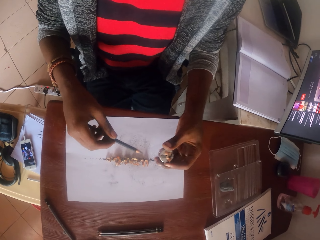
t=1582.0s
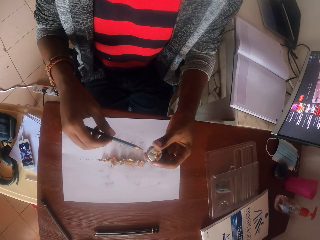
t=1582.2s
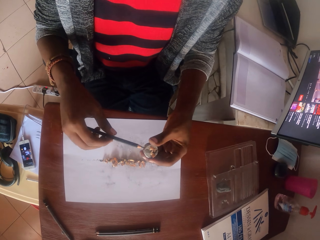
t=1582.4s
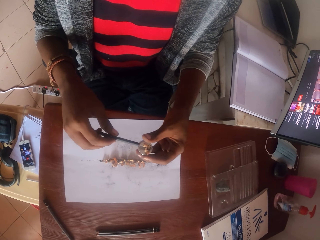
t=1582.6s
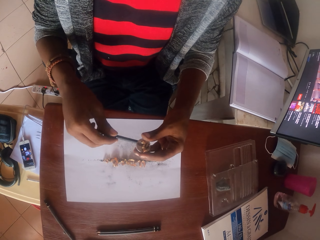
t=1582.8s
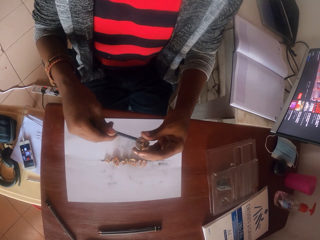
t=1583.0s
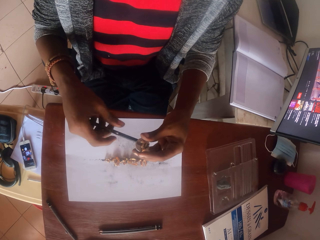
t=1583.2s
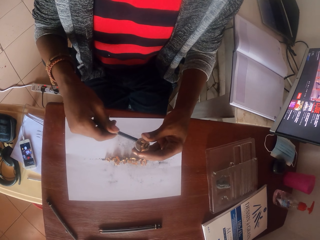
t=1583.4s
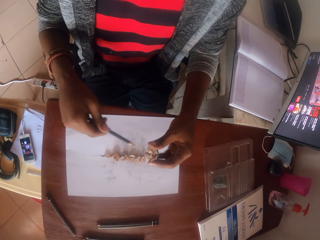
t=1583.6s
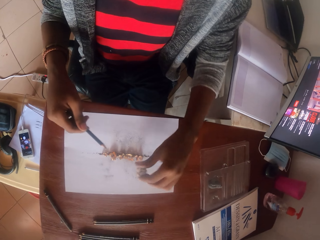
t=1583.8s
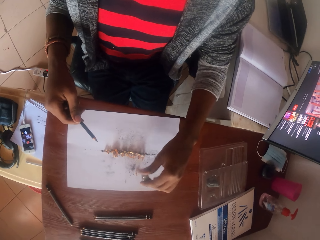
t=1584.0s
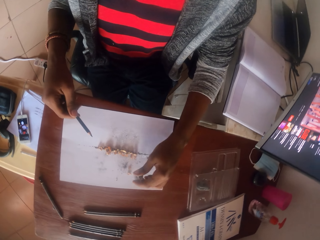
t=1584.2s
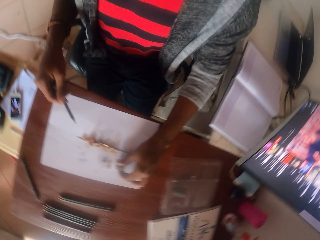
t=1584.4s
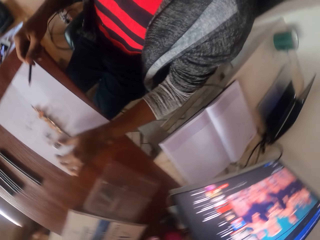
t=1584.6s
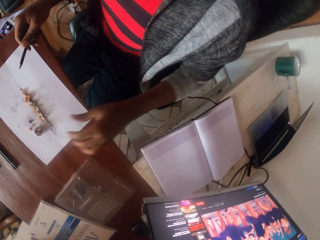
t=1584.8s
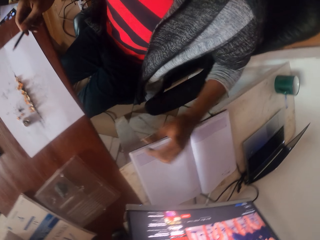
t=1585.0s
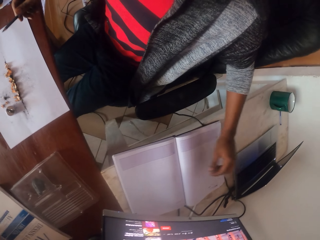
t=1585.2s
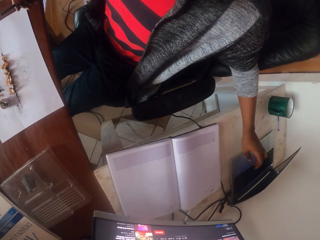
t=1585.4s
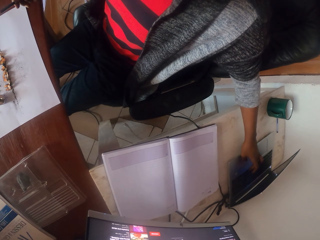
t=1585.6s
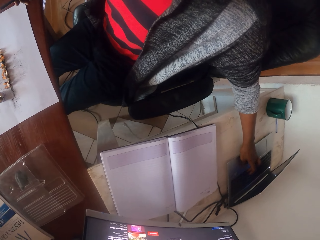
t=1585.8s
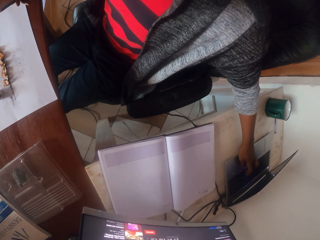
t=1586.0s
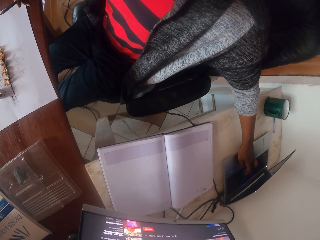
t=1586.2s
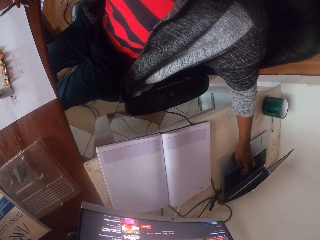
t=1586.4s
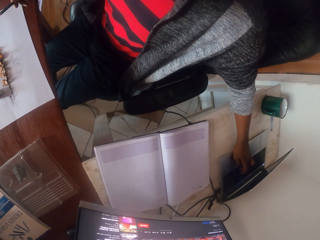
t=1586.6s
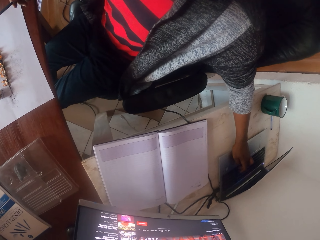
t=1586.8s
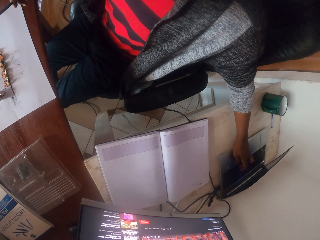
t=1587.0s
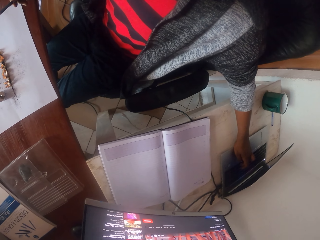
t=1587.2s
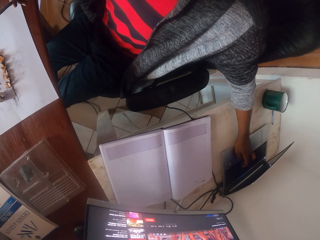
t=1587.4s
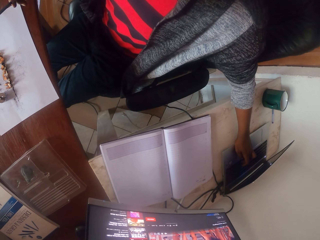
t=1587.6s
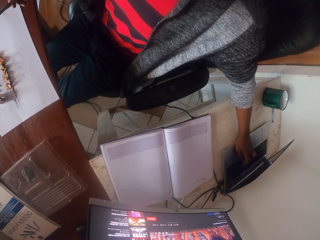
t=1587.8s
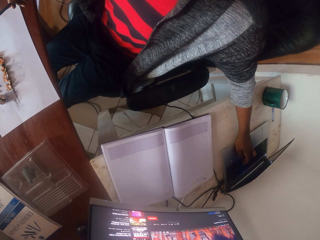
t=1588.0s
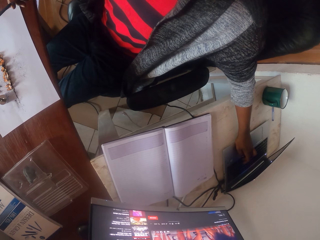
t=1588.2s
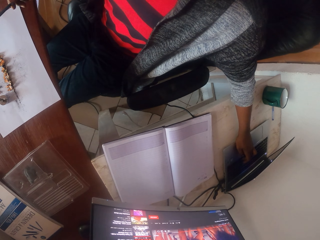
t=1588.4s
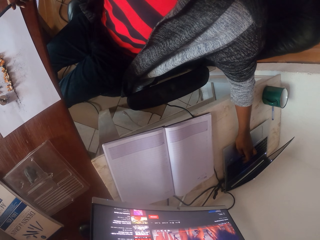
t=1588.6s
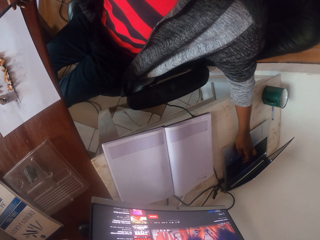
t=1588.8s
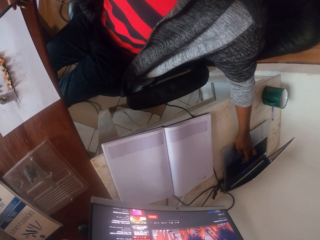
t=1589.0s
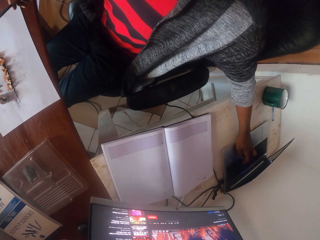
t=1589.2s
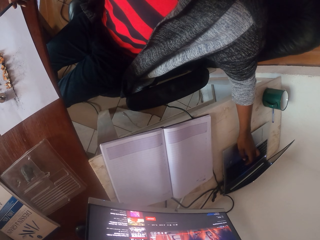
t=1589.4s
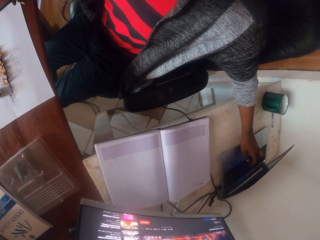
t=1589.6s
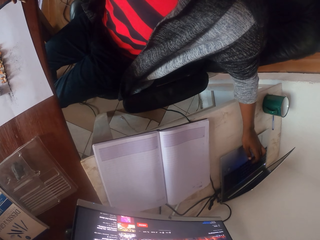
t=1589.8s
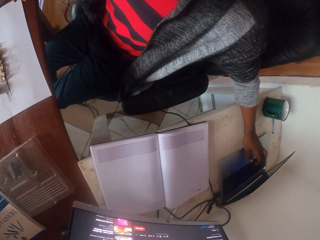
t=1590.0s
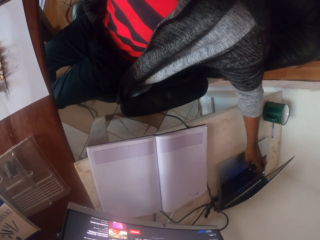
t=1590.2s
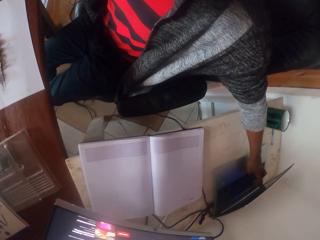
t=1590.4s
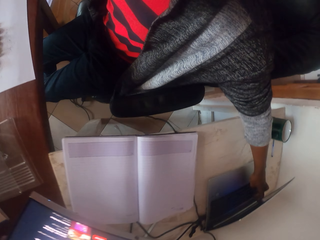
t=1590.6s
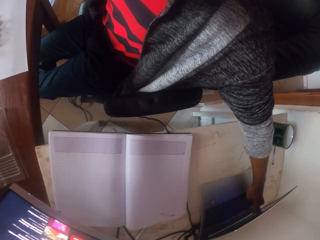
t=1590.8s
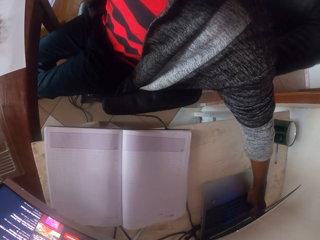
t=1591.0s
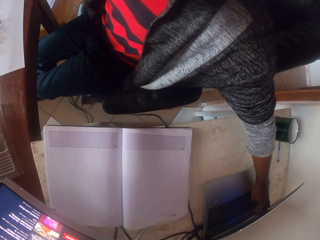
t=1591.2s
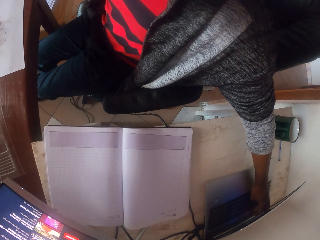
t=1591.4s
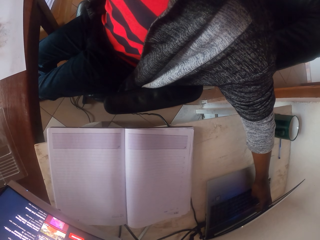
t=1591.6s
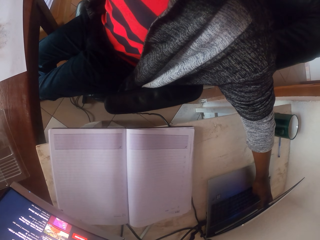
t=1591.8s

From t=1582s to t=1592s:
The camera wearer removes the pencil from the sharpener. They sharpen the pencil. They tap the sharpener on the paper. They pour wastes on the paper. They put the pencil sharpener on the table. They operate a laptop.

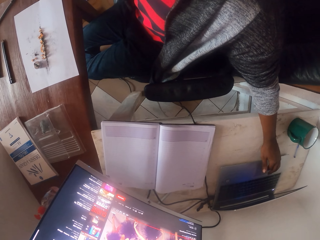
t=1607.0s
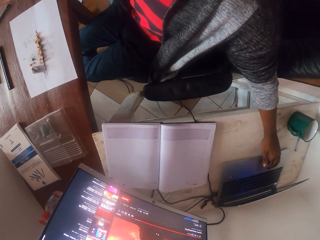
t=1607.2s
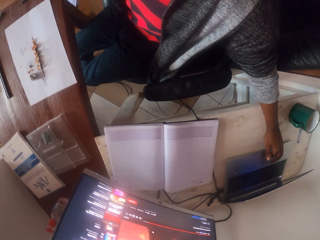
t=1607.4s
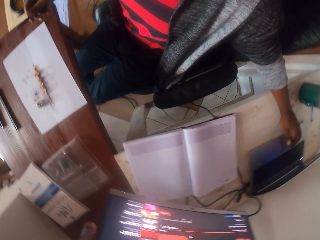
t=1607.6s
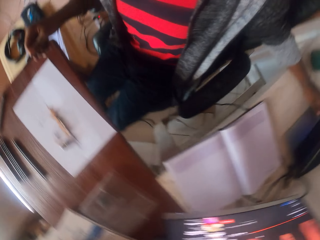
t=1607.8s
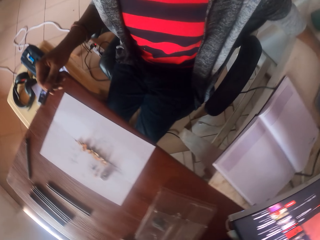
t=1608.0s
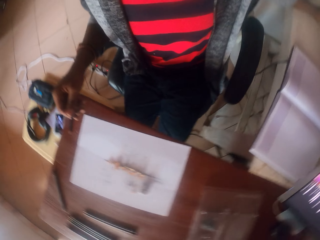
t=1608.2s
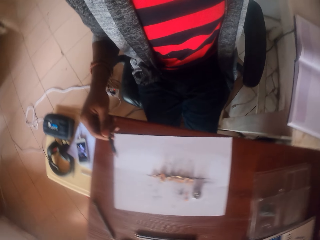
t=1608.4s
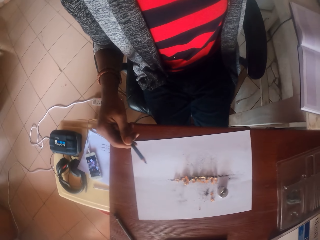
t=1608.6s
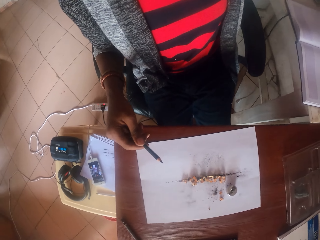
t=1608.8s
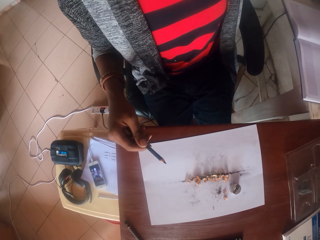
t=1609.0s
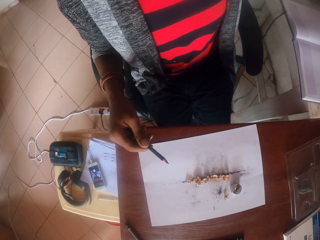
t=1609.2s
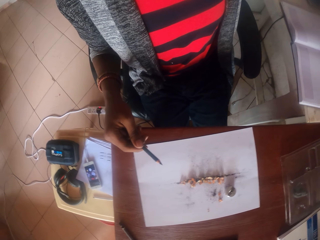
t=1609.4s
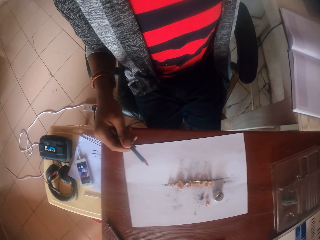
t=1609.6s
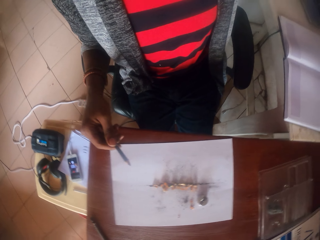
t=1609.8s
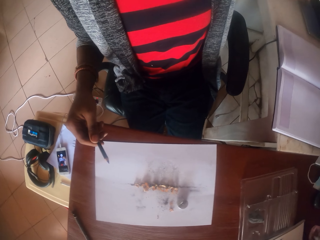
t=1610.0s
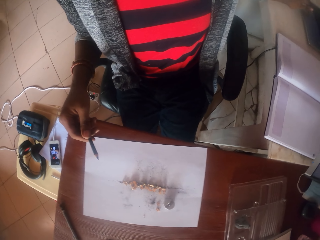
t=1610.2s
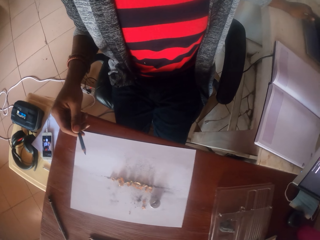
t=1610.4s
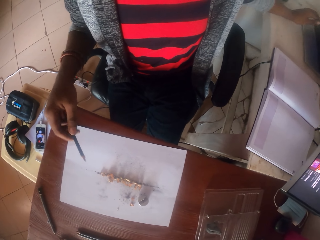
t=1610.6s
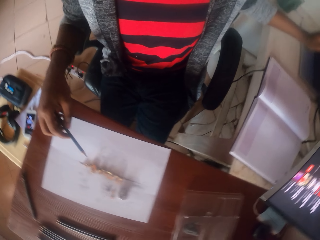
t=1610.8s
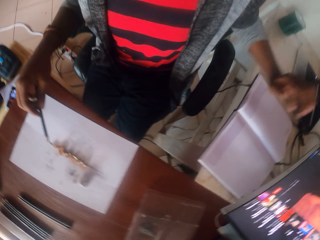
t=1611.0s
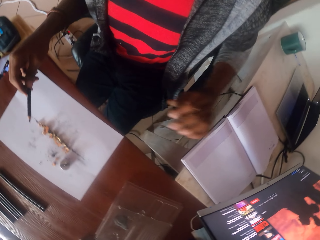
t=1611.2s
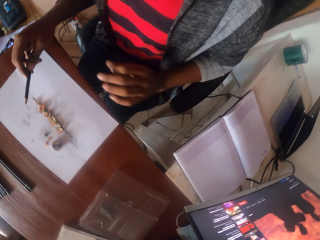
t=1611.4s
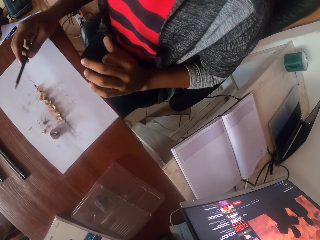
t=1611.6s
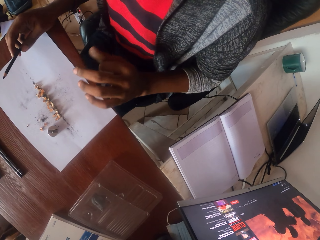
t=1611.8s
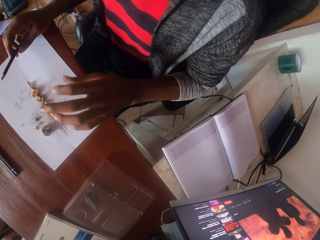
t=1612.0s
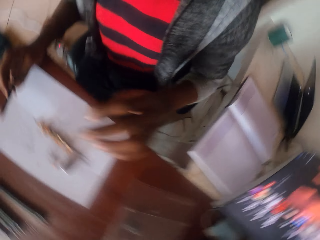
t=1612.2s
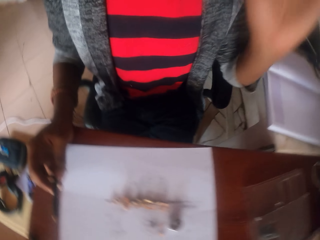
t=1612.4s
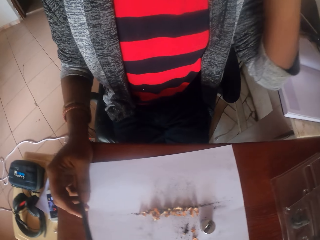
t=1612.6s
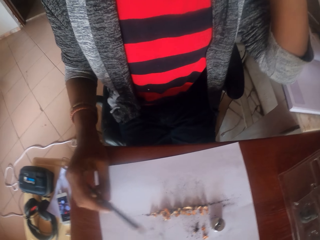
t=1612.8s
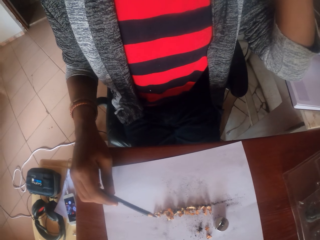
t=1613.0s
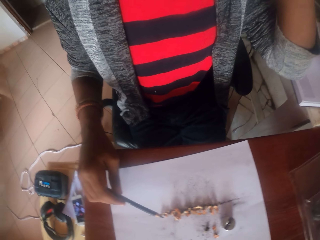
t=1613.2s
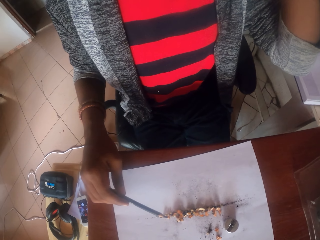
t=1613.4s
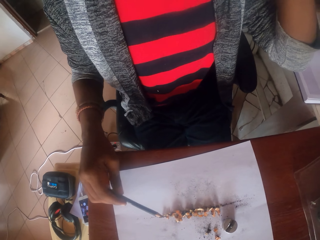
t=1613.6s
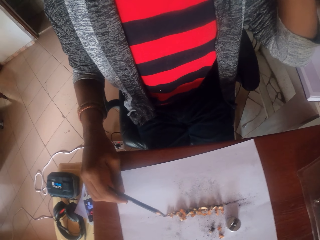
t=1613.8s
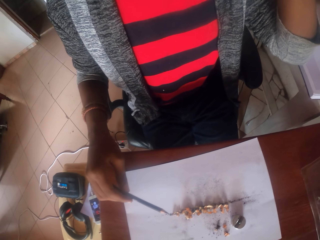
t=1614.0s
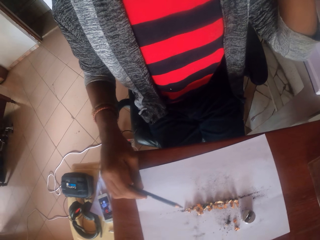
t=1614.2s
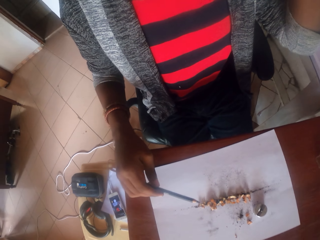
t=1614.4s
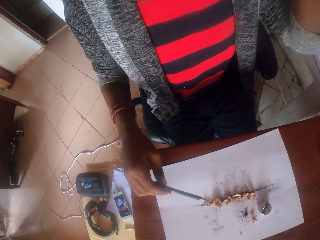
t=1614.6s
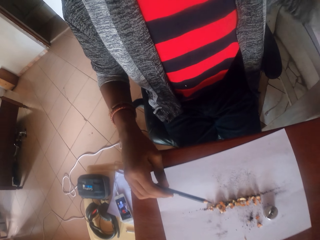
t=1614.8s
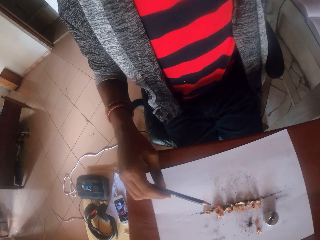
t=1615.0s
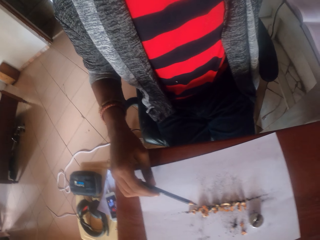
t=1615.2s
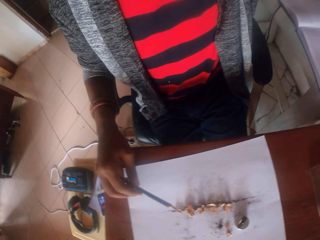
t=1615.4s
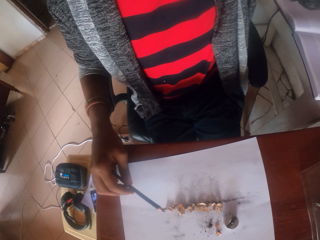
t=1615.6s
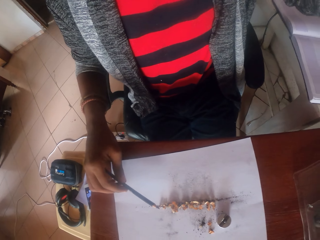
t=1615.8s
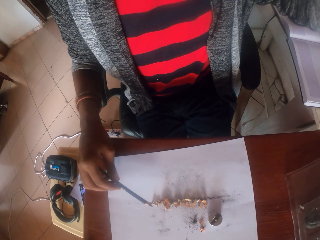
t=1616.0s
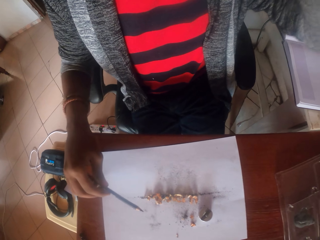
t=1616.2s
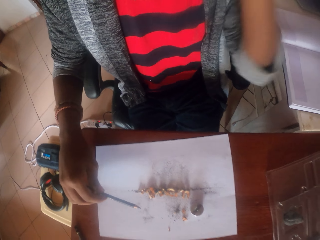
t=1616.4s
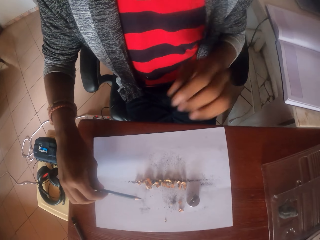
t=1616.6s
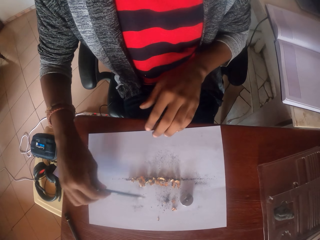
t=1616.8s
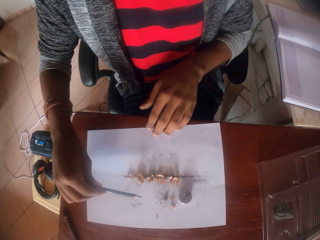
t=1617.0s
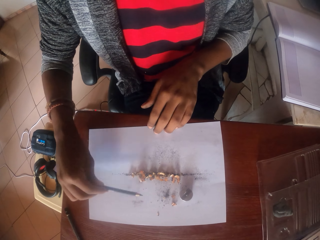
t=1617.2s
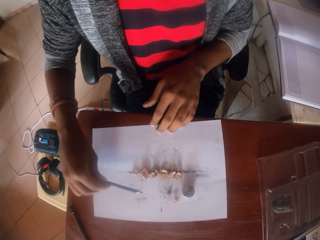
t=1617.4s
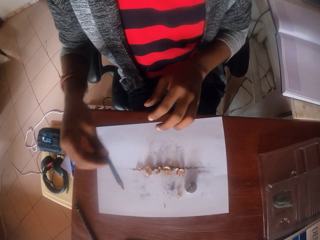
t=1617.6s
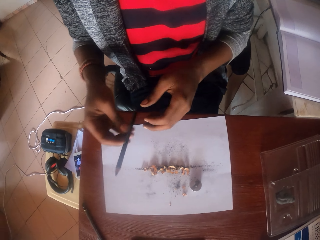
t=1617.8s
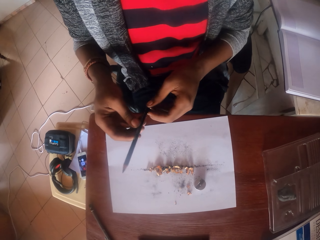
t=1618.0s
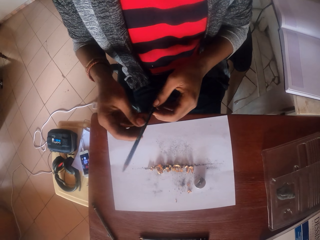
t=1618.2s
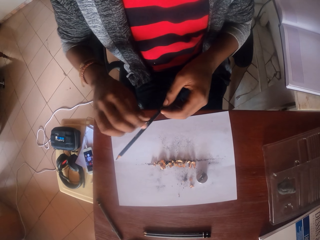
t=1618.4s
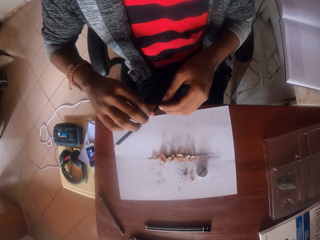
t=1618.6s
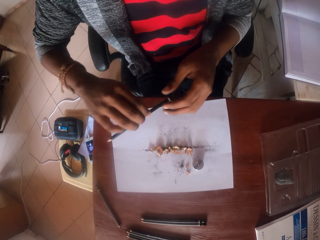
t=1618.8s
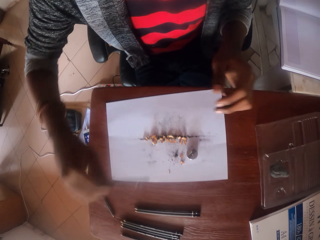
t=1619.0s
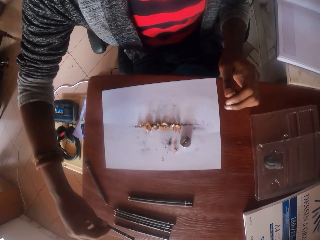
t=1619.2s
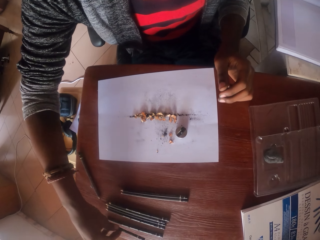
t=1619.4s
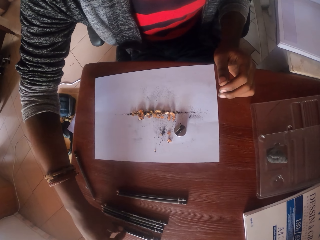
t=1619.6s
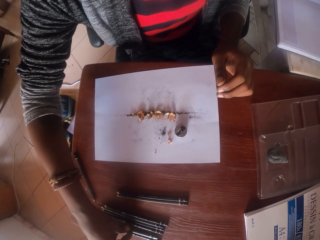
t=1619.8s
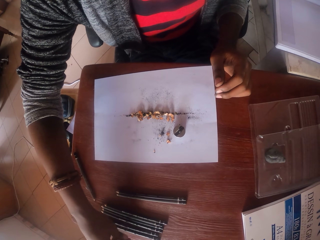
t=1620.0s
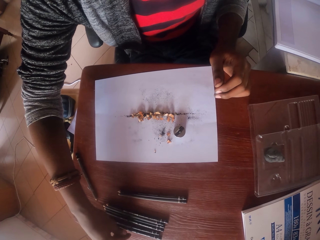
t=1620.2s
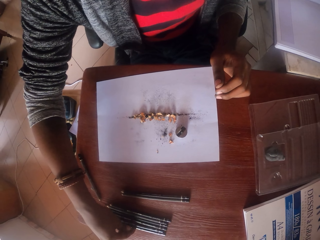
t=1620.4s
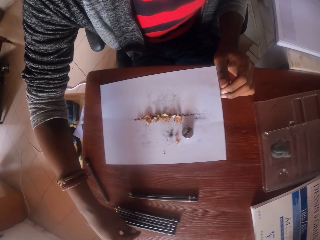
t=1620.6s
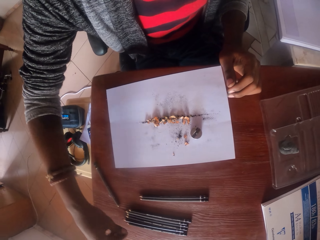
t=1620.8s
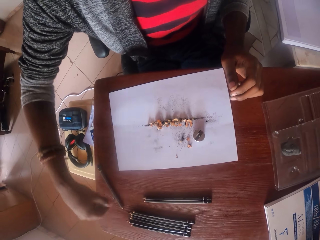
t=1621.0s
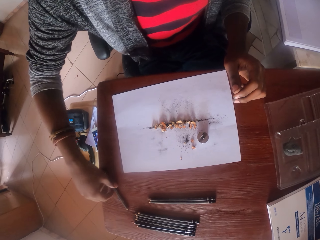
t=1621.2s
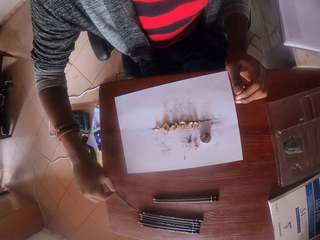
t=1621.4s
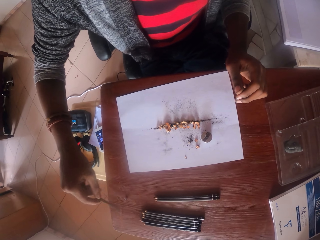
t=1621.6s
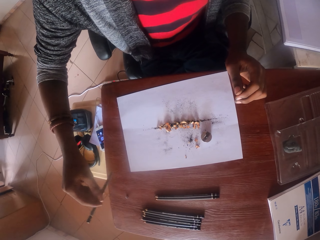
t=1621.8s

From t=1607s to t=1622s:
The camera wearer looks around. They raise their hand. They tap the pencil on the paper. They lower their hand. They look at the pencil. They put the pencil on the table.
